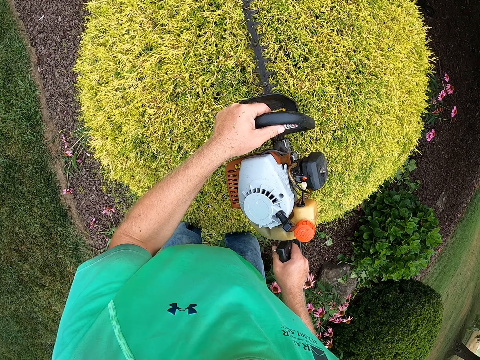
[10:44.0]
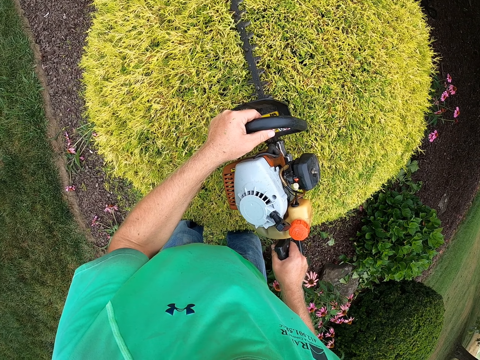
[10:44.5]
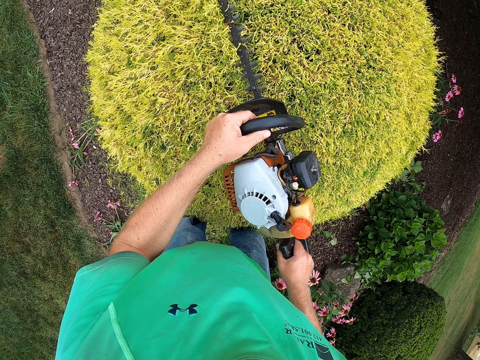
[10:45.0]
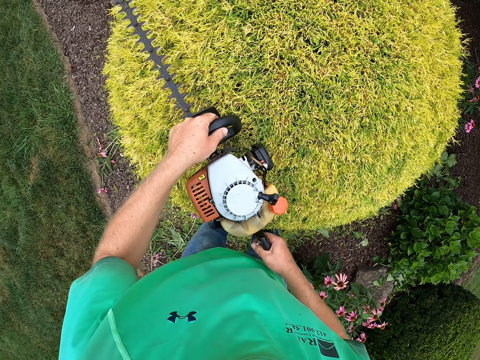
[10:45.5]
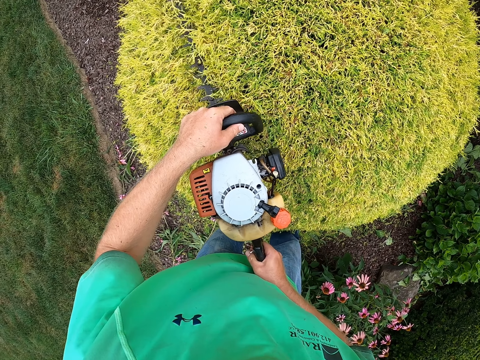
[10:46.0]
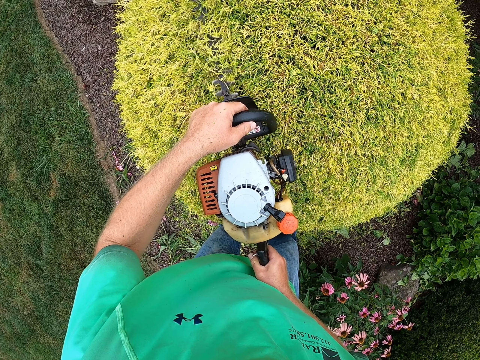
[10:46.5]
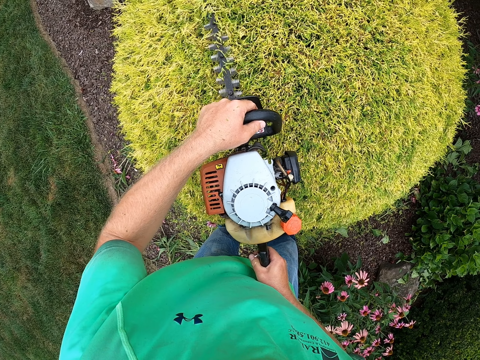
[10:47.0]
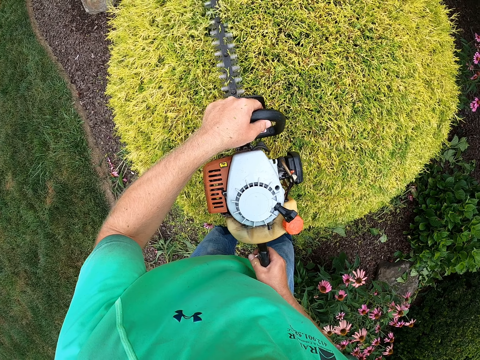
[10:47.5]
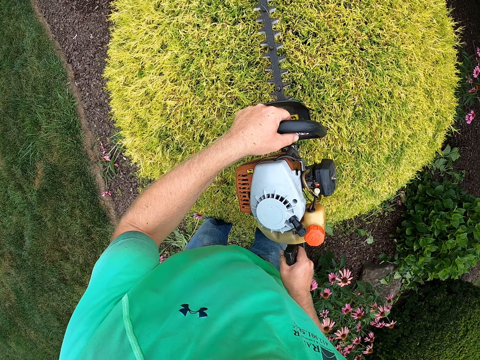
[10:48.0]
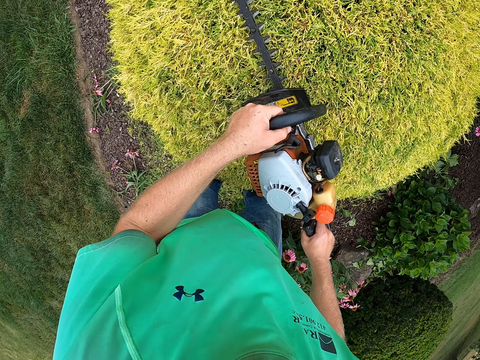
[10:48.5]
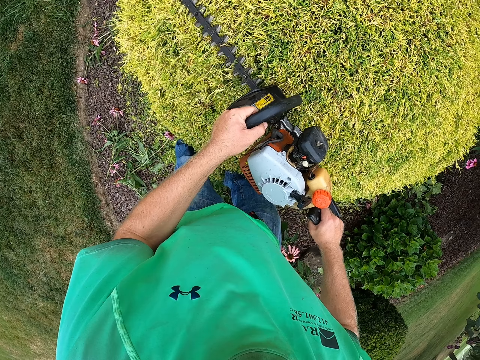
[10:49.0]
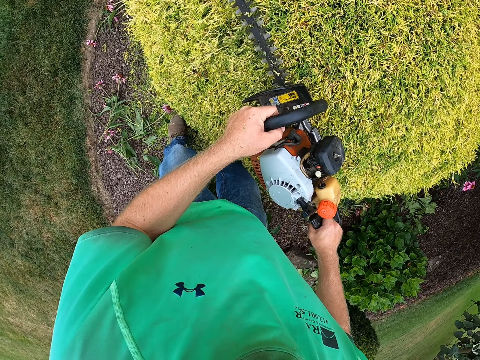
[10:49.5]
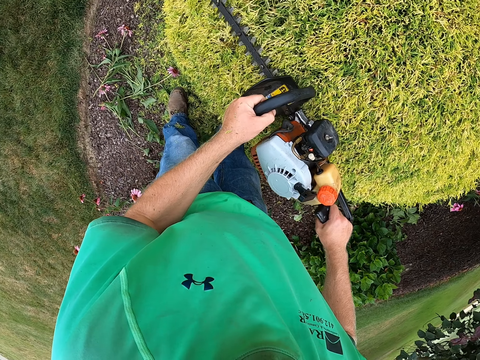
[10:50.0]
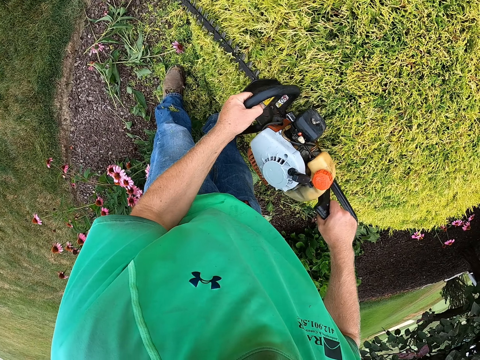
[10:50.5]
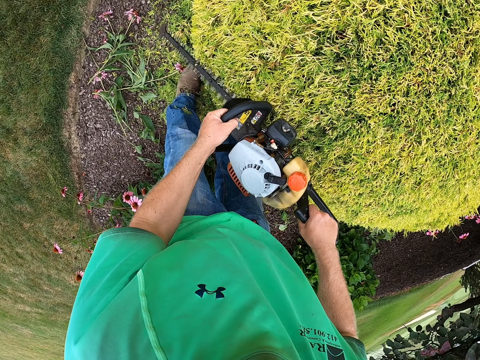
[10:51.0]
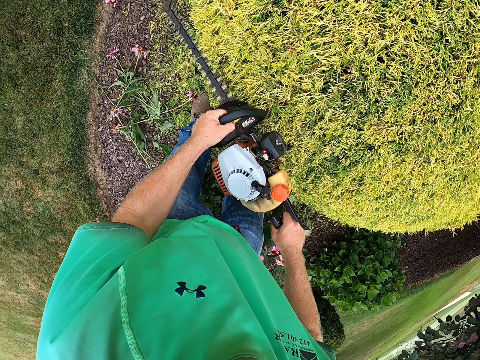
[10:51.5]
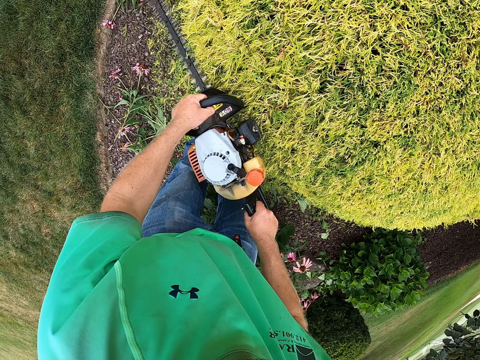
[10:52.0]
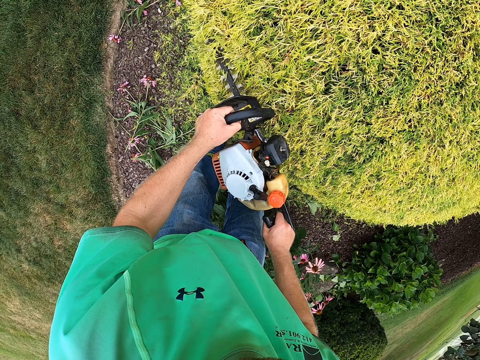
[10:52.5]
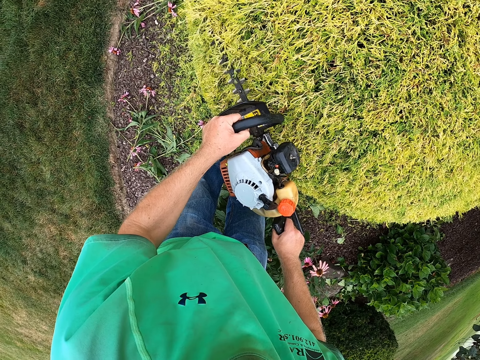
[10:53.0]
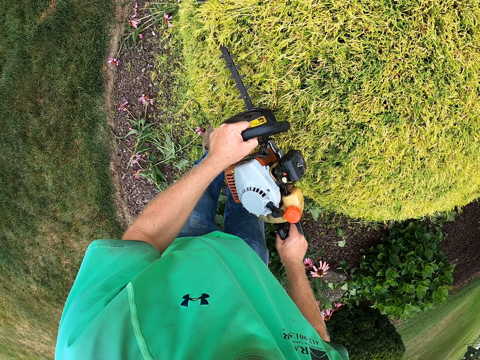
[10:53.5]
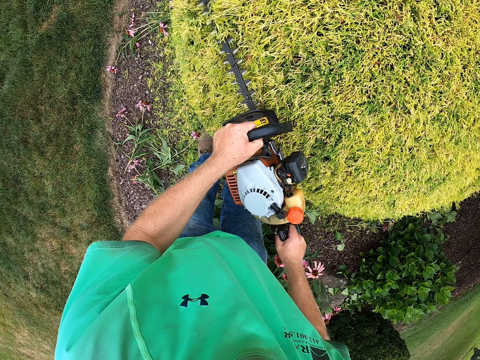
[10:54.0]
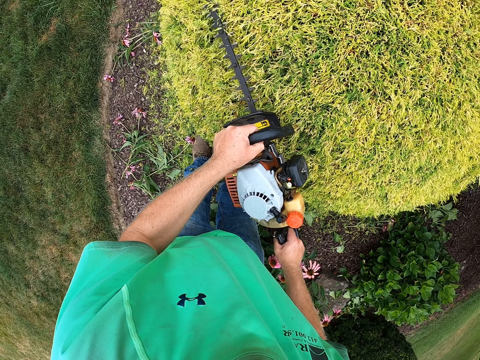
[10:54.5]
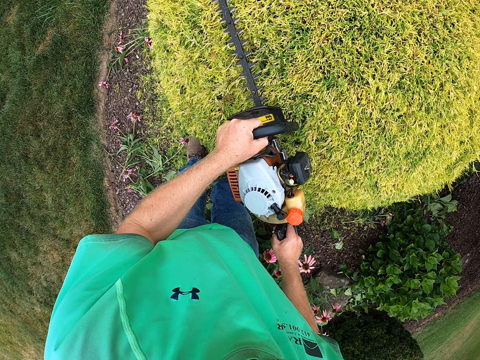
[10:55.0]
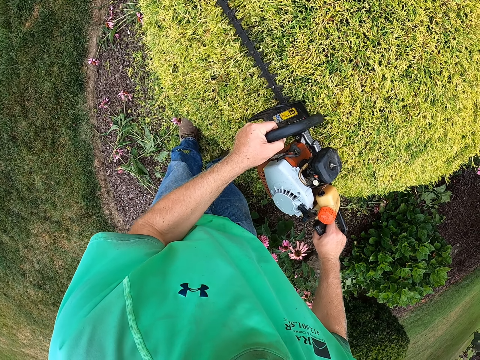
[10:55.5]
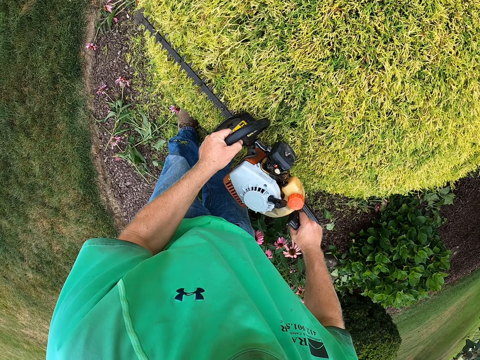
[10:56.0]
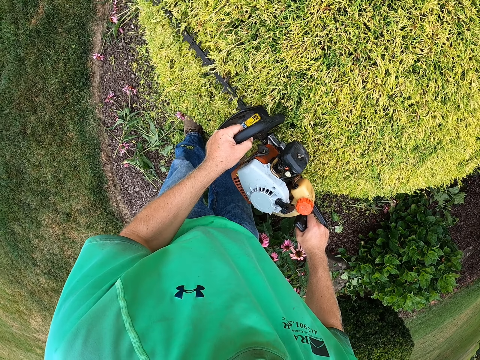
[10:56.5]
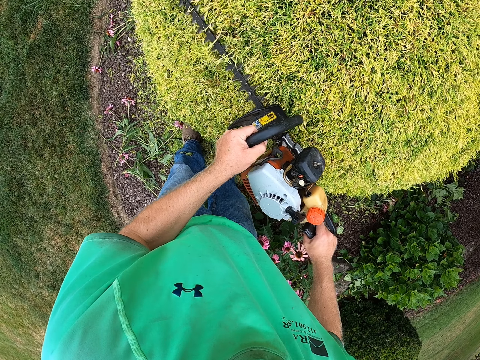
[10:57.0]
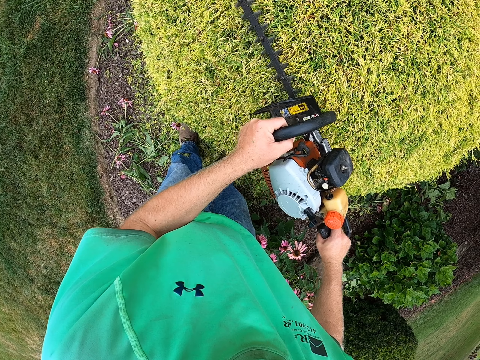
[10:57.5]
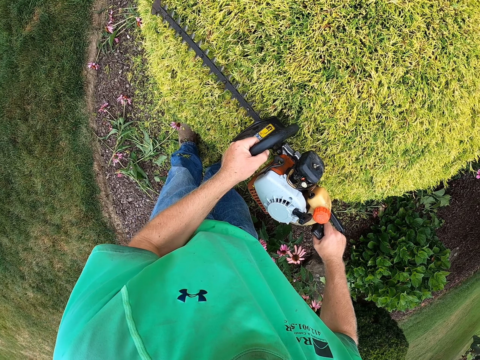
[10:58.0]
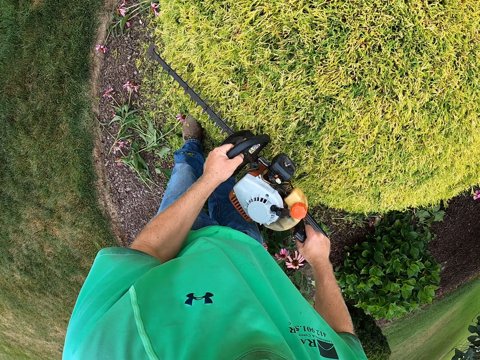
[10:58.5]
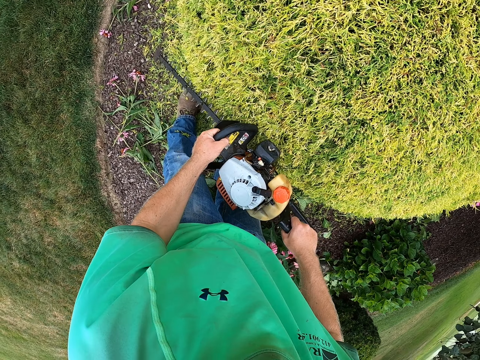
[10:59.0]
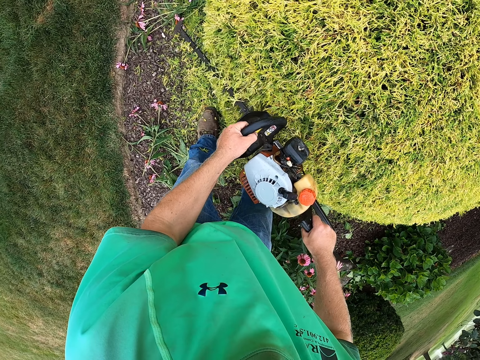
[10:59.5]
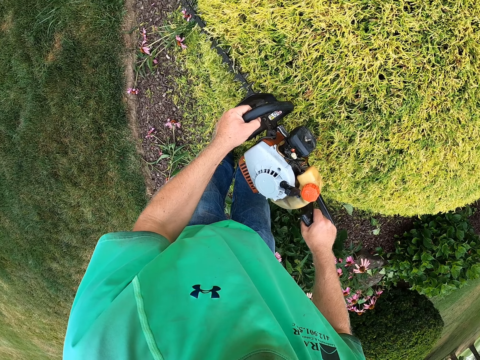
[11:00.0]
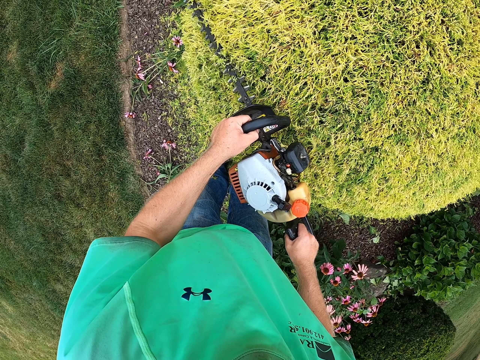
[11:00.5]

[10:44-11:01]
The camera wearer trims a plant with a trimmer. They trim the plant with the trimmer repeatedly.

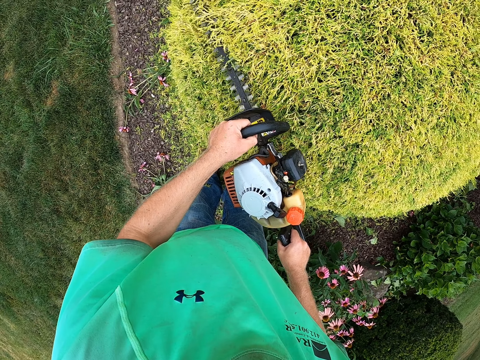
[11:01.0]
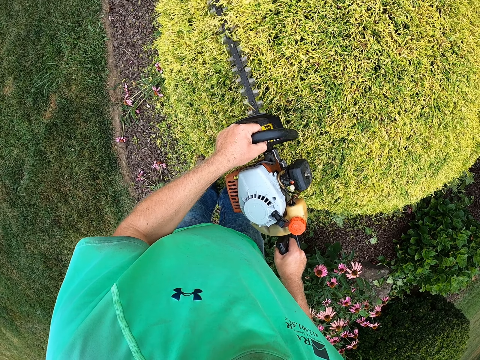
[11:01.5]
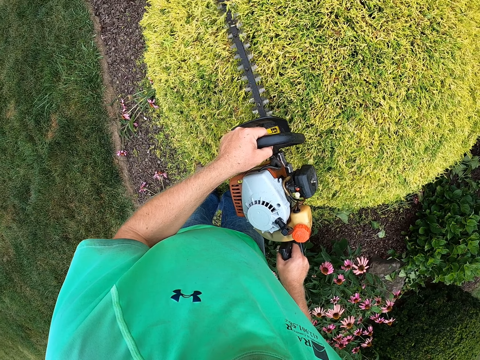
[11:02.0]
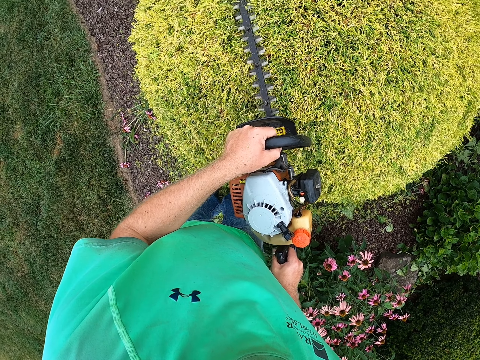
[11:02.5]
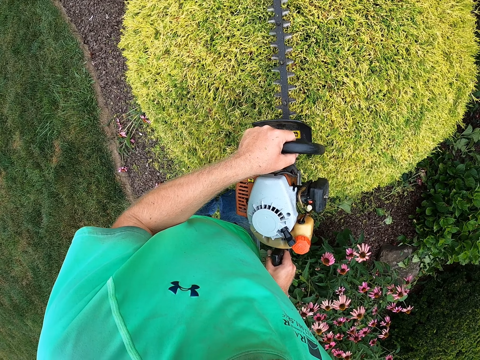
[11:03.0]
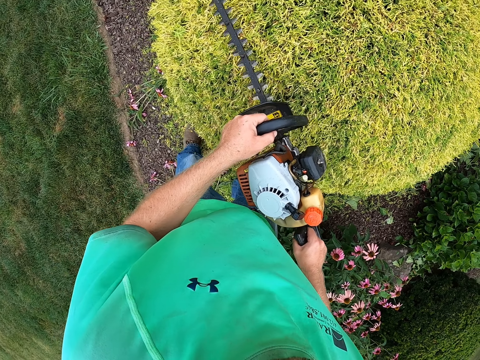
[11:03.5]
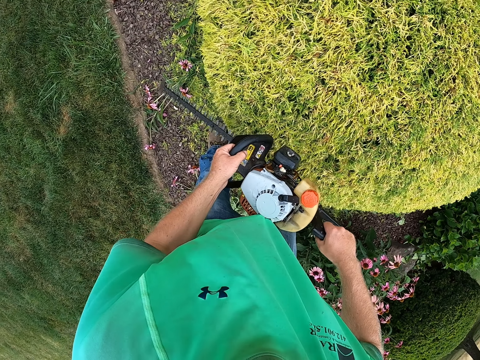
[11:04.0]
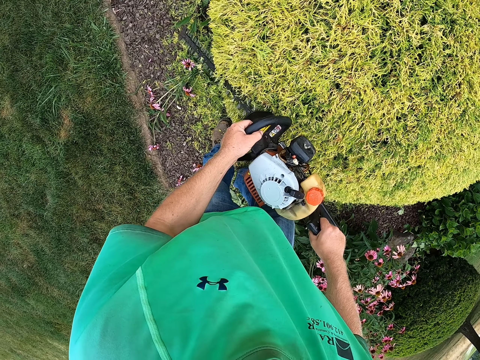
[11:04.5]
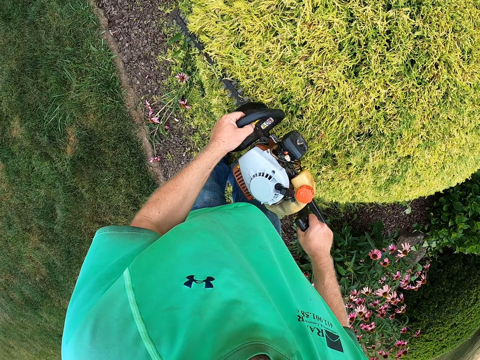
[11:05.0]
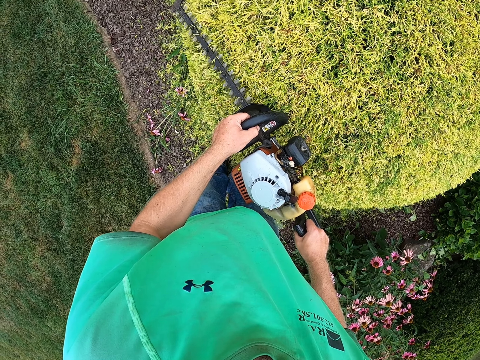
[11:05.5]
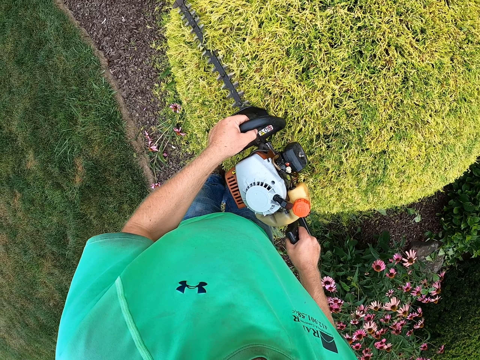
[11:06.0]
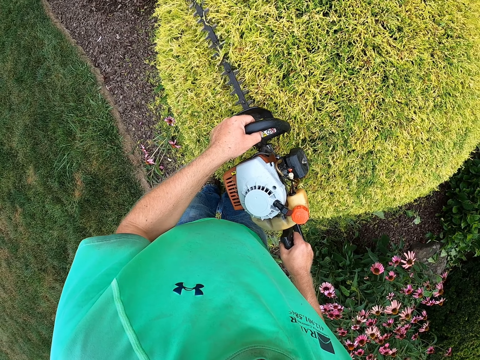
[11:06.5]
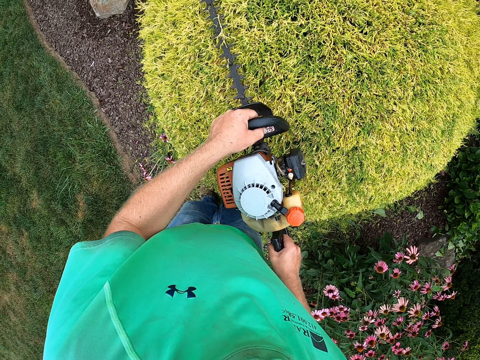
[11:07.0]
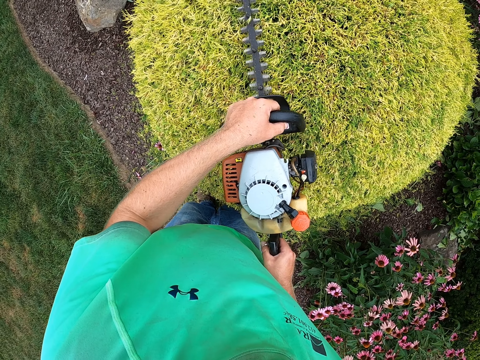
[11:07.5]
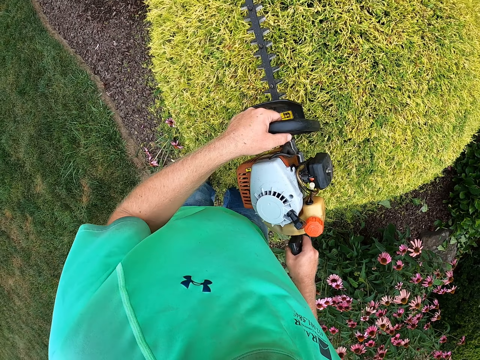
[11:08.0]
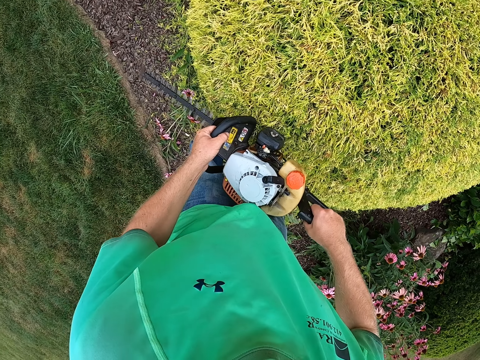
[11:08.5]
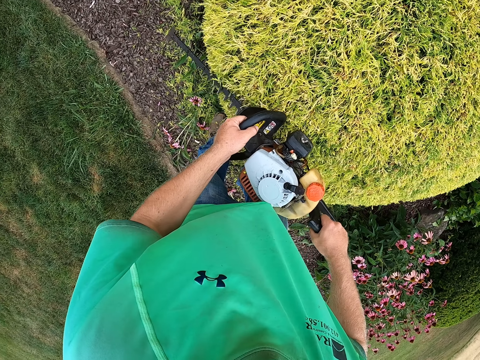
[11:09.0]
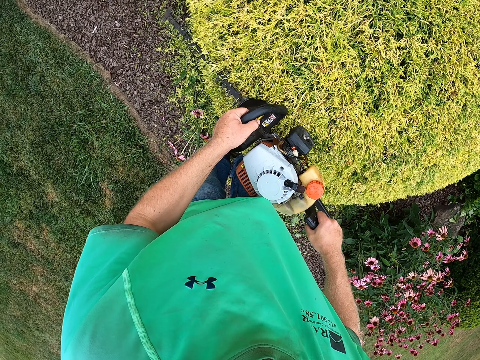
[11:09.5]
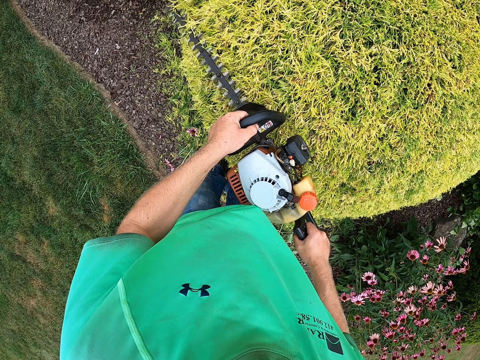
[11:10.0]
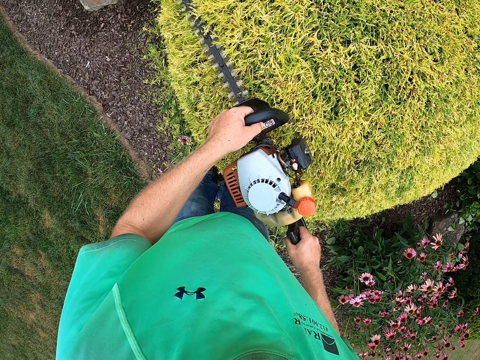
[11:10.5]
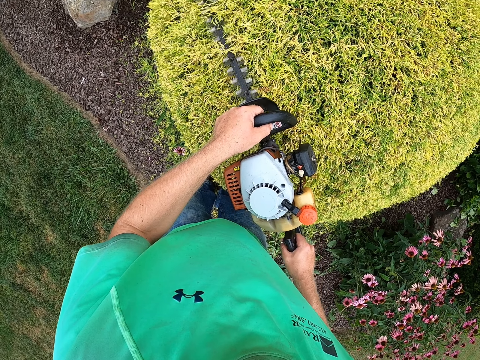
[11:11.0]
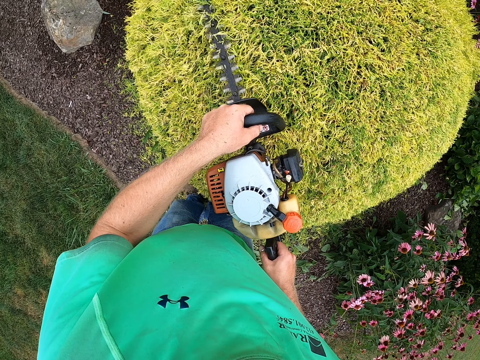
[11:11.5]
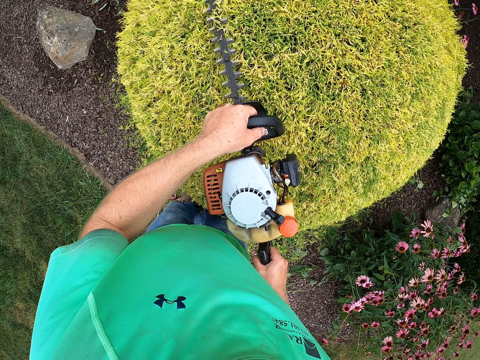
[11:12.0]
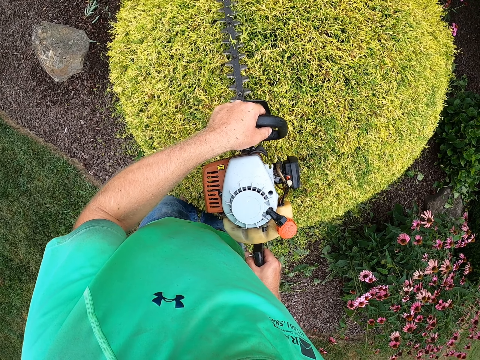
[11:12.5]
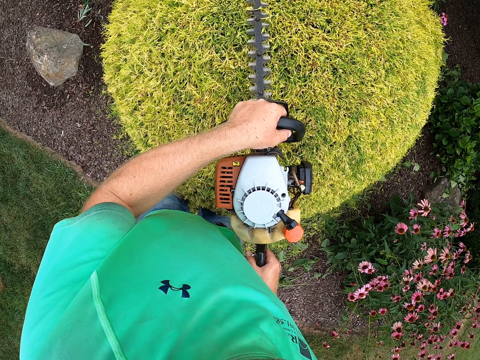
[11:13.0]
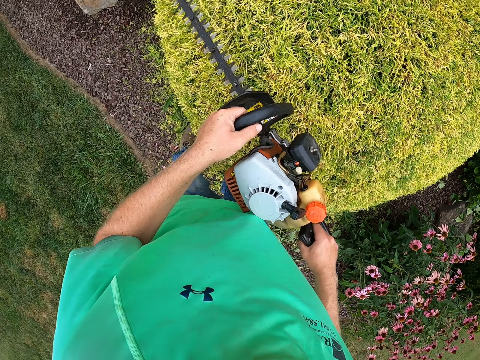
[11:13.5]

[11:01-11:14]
The camera wearer trims a plant with a trimmer. They trim the plant with the trimmer again.
